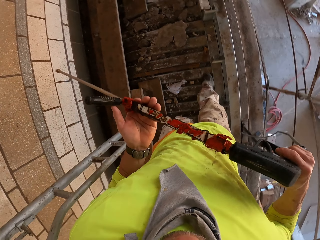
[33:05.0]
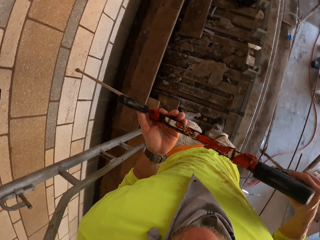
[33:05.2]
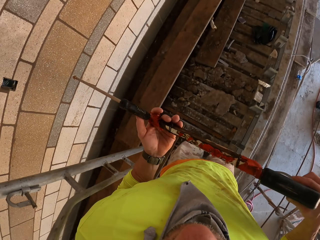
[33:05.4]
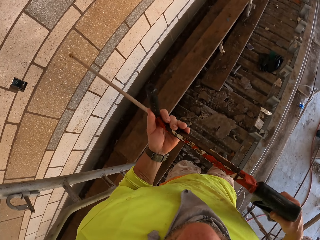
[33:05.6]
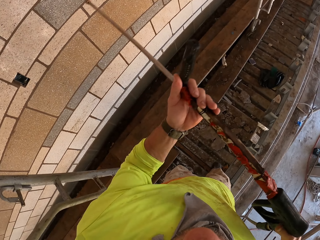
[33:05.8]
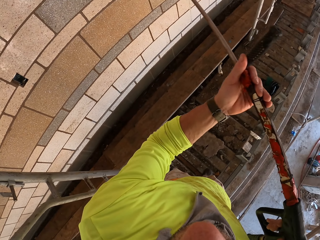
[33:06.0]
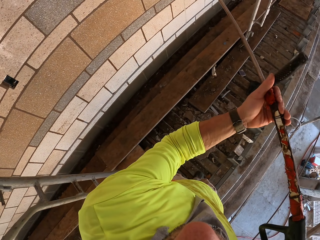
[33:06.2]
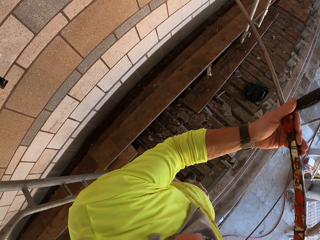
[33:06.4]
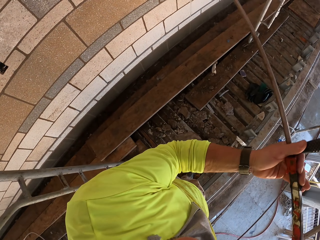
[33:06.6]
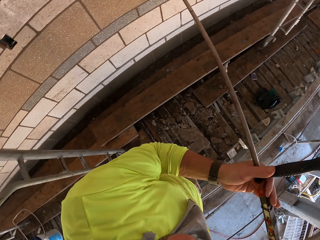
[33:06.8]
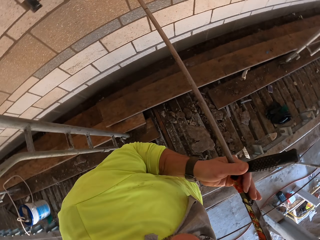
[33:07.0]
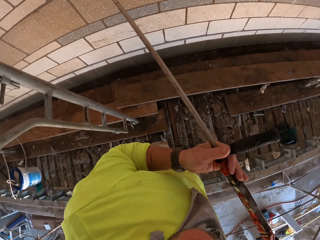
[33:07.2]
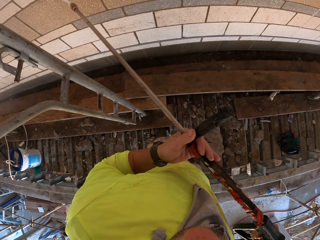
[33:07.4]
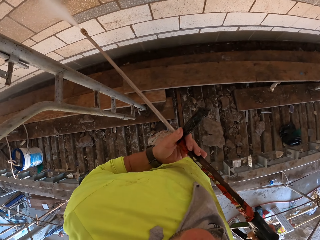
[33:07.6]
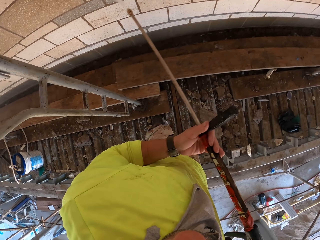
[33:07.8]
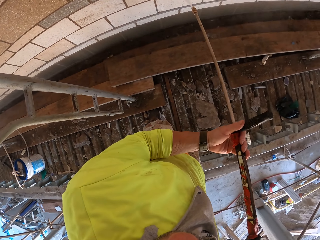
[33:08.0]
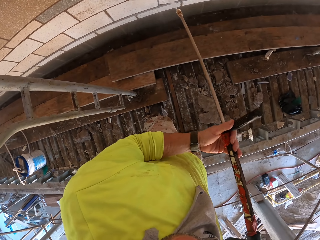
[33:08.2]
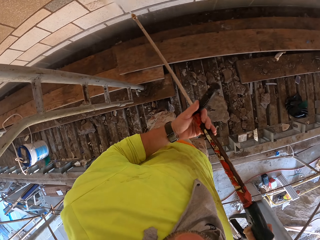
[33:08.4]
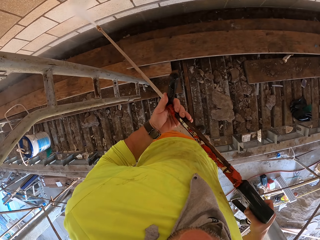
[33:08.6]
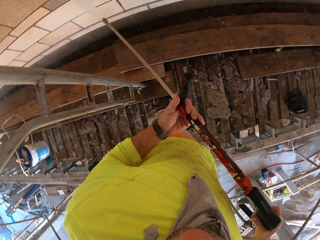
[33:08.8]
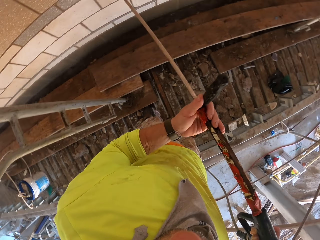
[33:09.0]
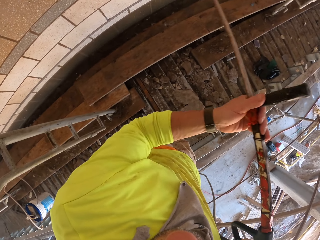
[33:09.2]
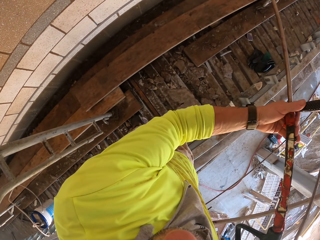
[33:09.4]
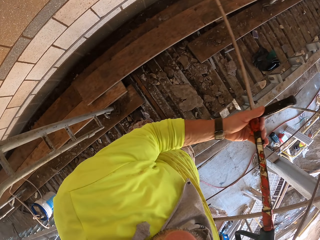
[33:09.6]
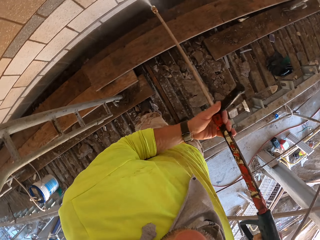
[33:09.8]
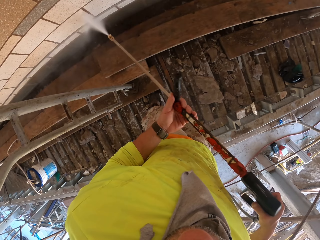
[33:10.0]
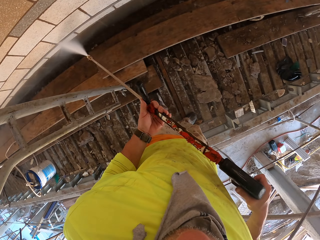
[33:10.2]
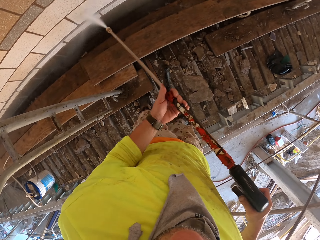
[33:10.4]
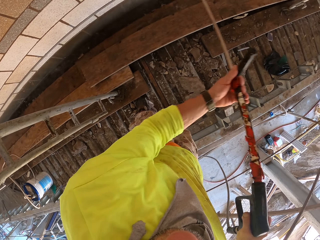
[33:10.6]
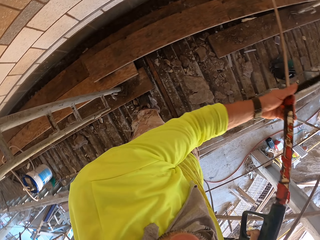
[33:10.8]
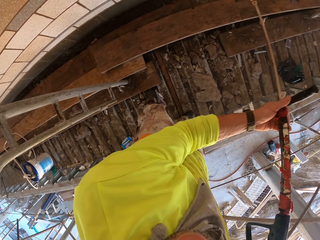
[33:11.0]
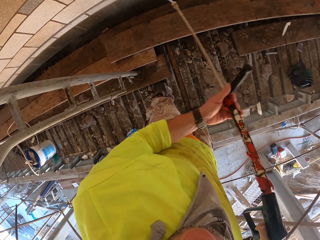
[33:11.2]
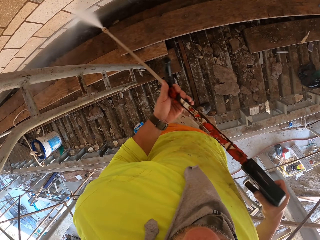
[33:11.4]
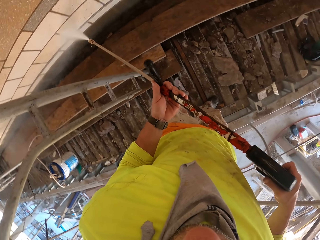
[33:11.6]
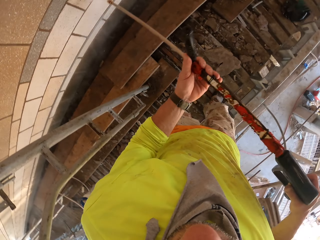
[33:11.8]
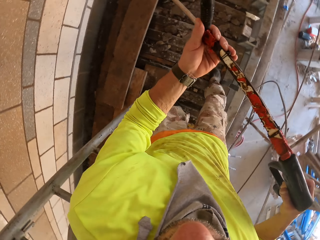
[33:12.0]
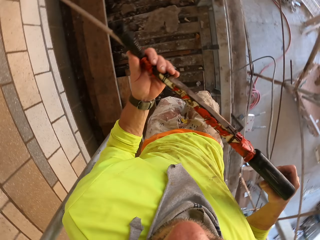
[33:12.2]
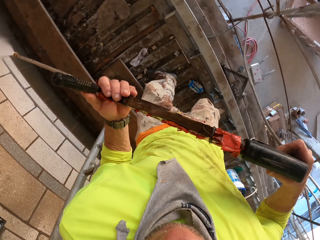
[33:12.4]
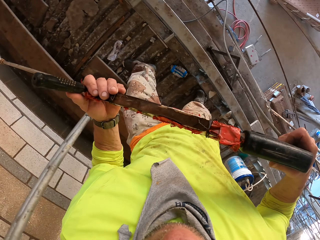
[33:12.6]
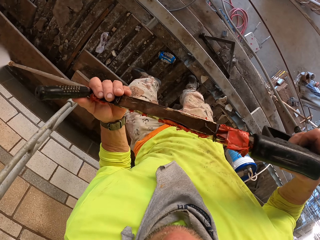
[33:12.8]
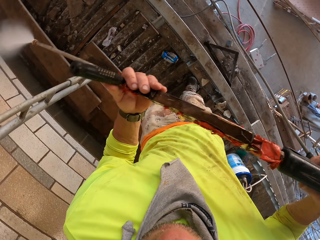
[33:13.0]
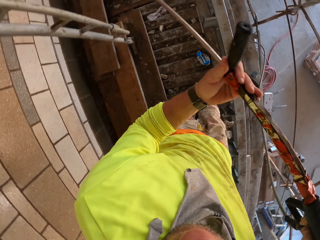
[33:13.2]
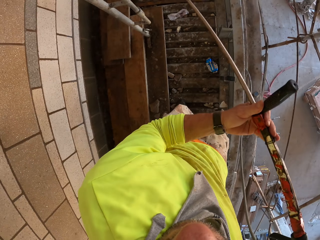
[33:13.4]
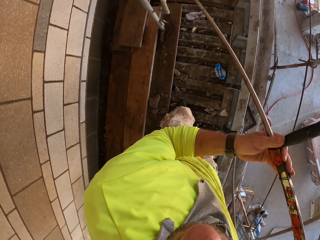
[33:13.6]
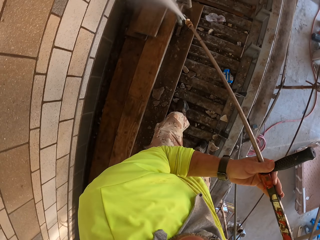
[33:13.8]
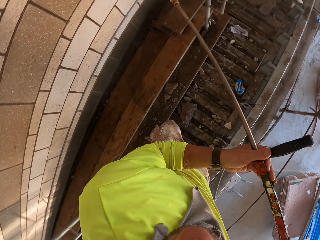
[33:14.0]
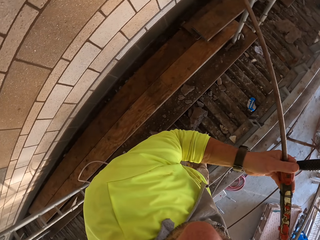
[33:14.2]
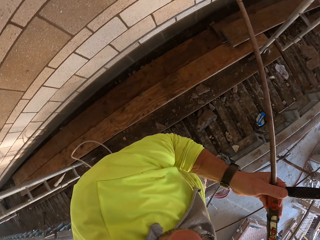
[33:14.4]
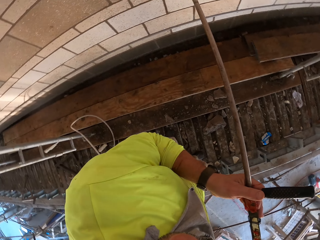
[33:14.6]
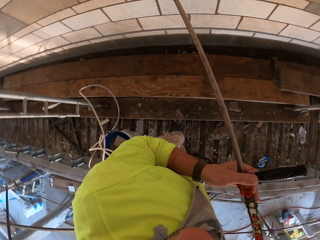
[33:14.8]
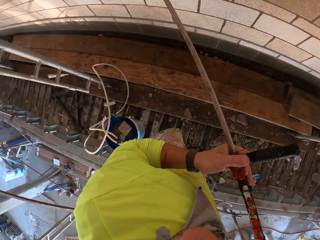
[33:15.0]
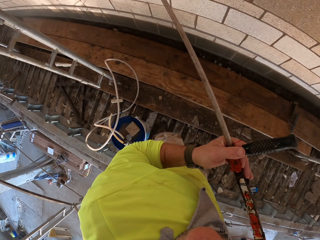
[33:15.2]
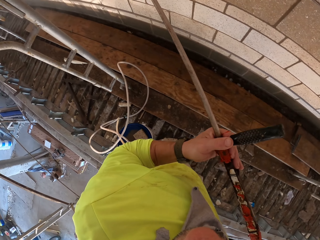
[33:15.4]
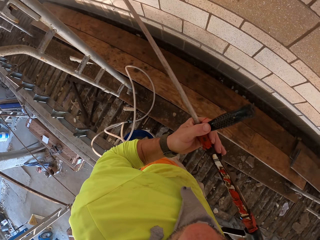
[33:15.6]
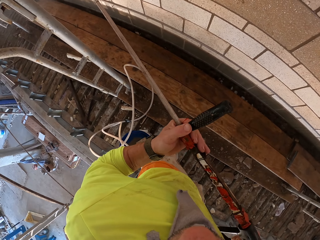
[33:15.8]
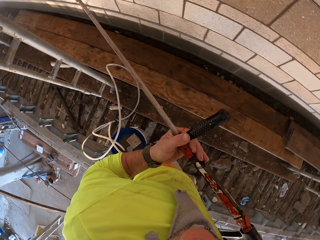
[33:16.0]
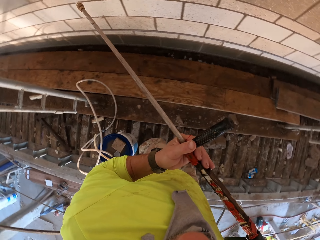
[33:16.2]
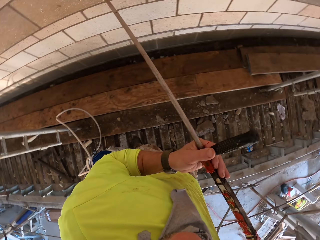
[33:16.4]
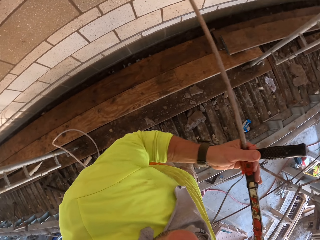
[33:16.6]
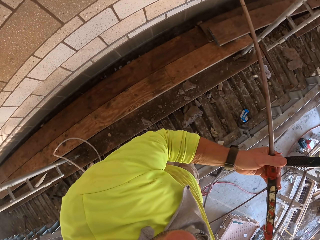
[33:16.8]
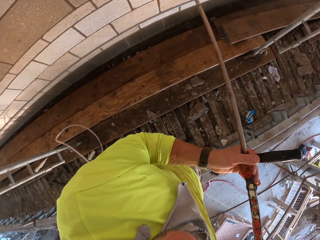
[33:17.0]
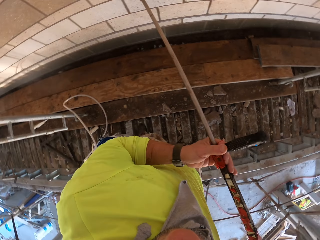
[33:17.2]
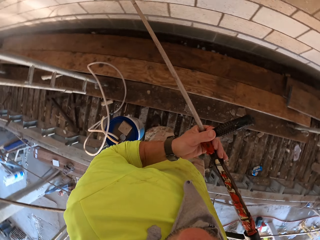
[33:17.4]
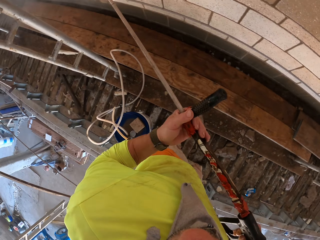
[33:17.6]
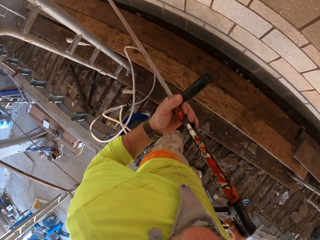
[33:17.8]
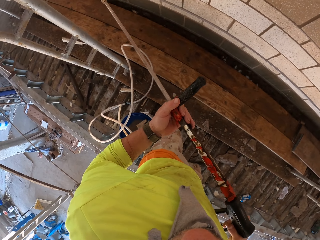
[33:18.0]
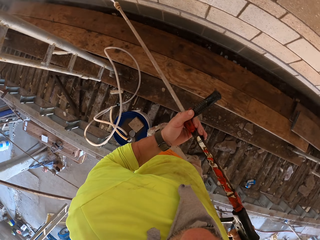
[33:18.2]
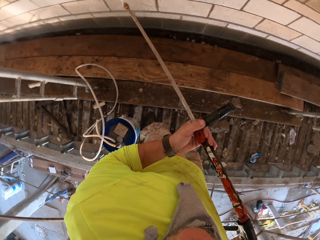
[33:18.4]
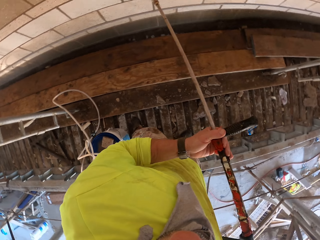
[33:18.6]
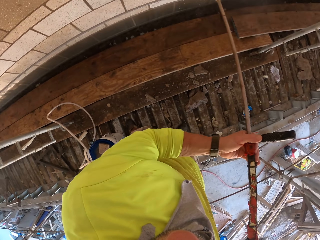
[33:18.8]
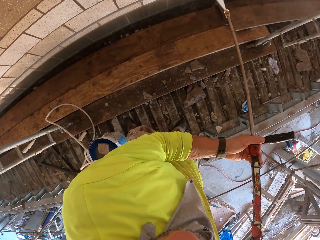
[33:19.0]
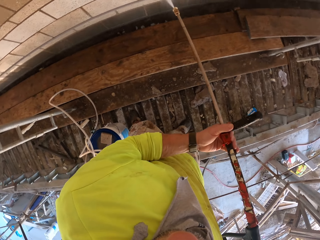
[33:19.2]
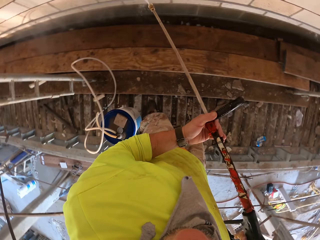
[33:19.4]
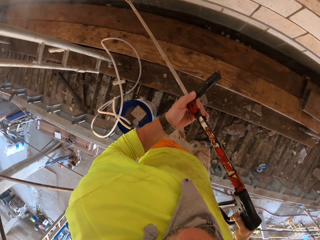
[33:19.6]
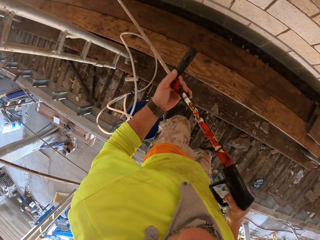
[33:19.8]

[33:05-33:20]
The camera wearer sprays the wall with a Loctite PL3. They turn to the side. They spray the wall with the Loctite PL3. They turn to the side. They spray the wall with the Loctite PL3.

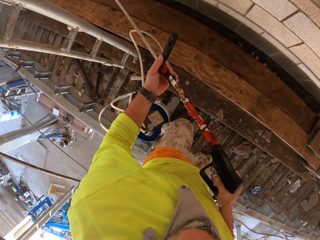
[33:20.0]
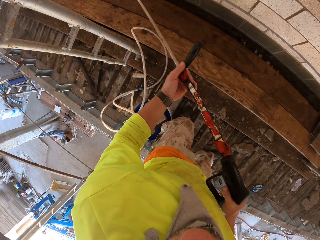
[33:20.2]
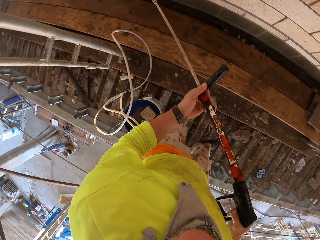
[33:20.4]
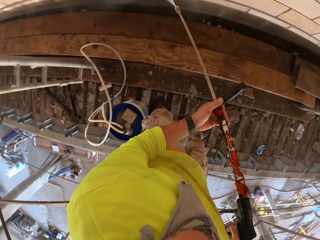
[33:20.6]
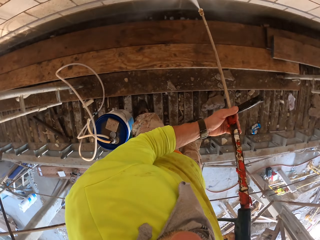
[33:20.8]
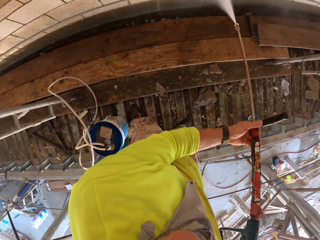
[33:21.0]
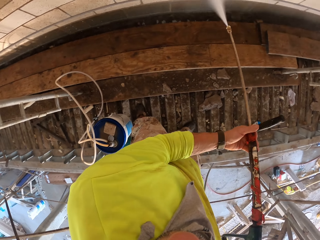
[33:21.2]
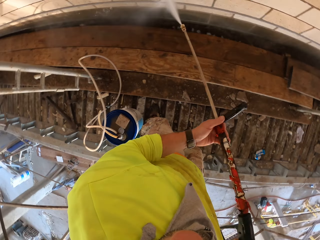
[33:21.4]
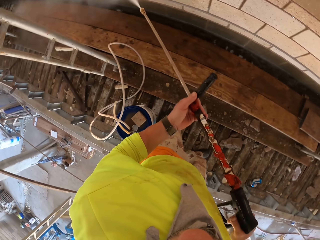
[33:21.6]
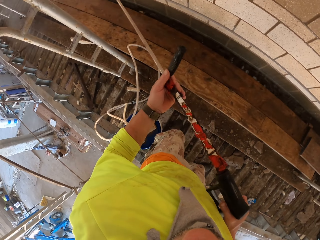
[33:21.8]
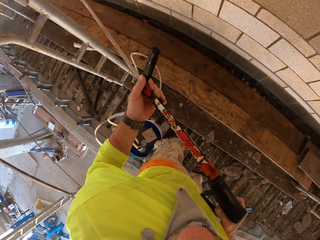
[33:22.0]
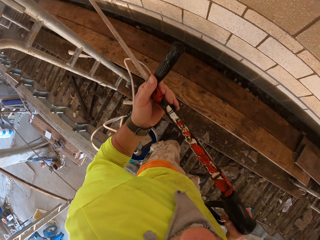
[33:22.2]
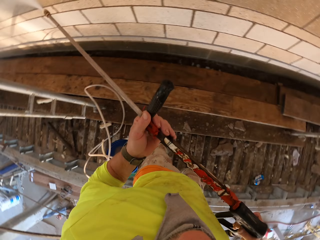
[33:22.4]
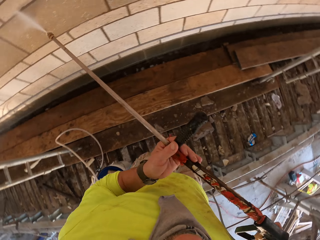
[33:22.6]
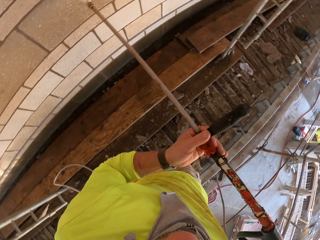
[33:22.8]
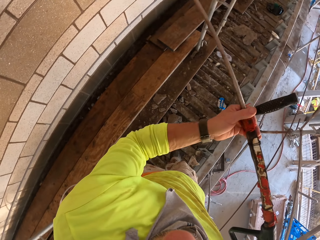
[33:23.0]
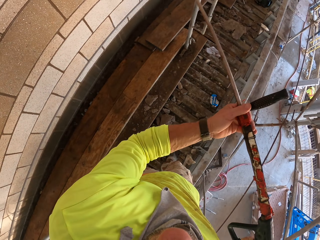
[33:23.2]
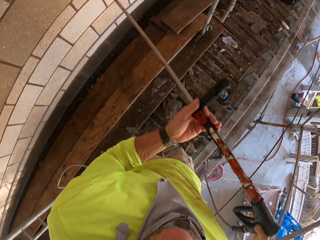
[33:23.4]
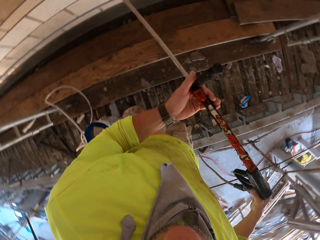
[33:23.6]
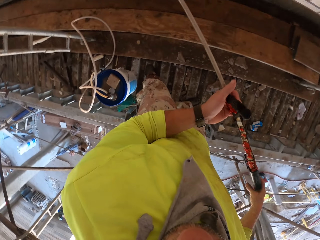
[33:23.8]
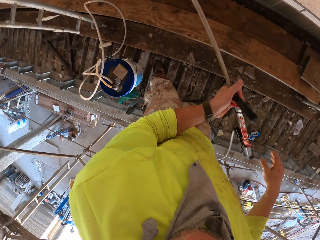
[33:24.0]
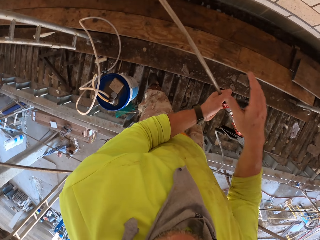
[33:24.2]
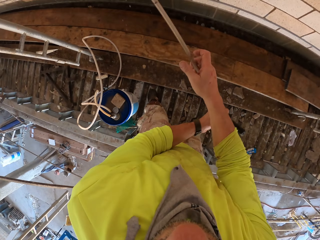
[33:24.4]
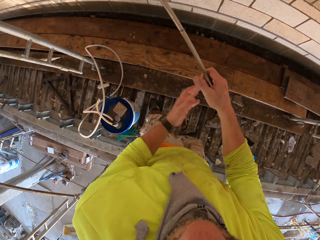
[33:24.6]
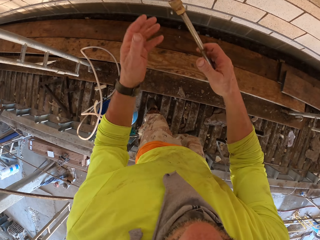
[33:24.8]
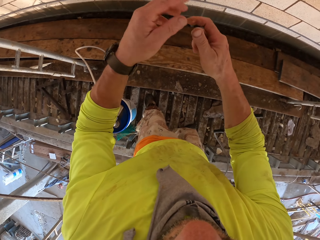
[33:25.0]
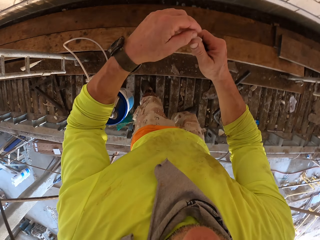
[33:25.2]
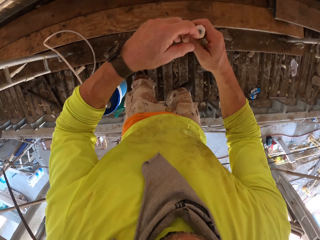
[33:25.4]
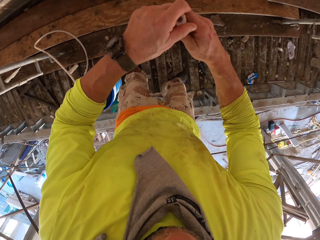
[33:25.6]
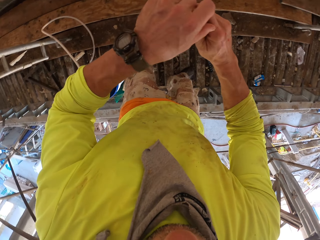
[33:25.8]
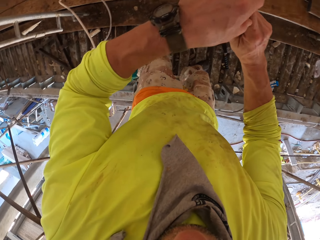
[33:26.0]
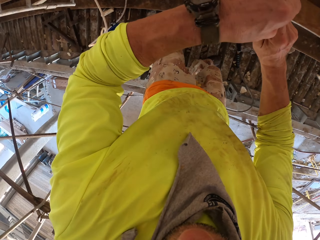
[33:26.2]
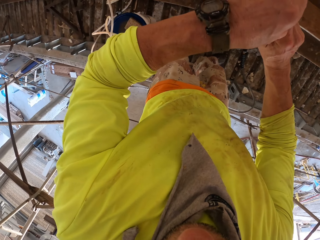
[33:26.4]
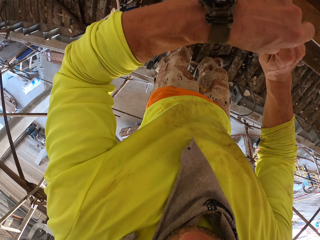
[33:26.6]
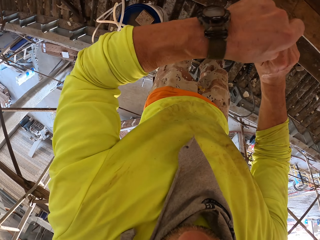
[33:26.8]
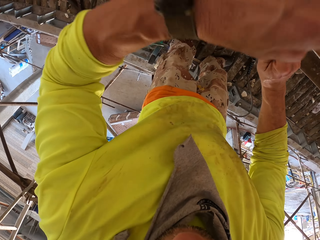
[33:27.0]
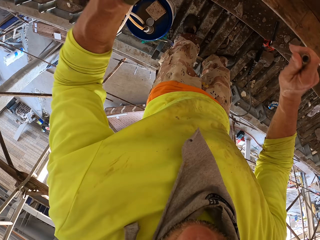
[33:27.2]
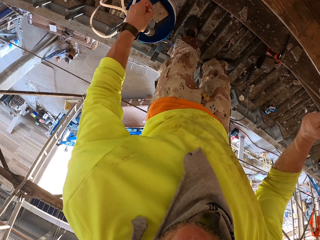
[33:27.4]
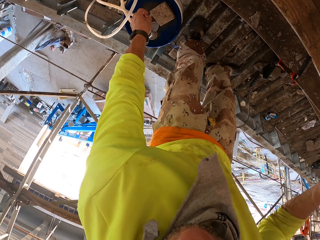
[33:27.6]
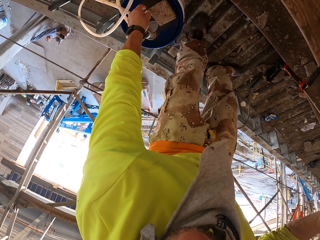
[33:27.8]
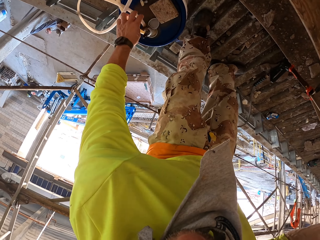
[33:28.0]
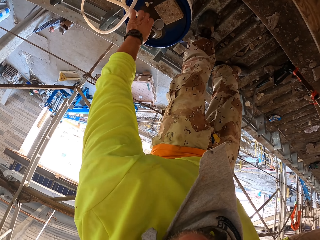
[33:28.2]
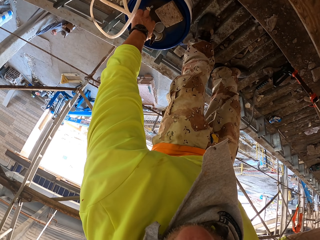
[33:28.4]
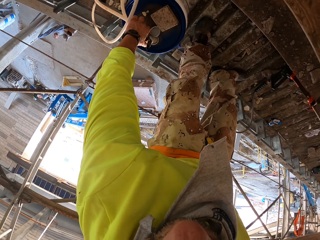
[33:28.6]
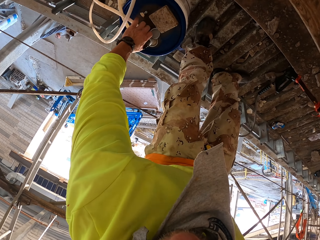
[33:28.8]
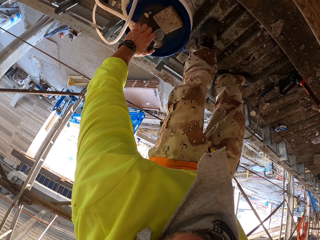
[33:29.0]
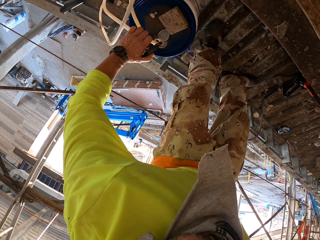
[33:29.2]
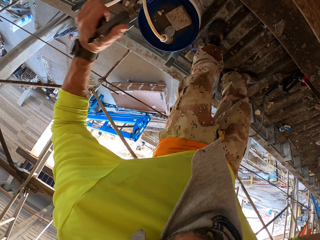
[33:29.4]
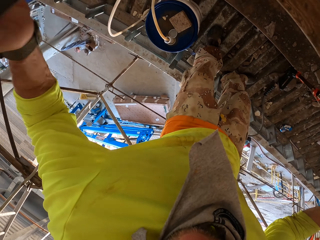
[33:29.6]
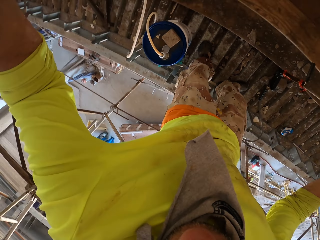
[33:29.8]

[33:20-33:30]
The camera wearer turns to the side. They spray the wall with a Loctite PL3. They remove the lid from the sprayer. They hold a Loctite PL3 tip. They put the lid on the bucket. They pick up the pipe. They hold the pipe.
